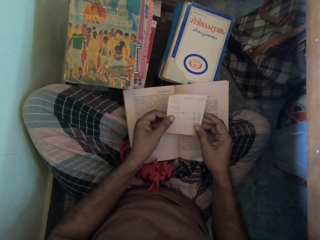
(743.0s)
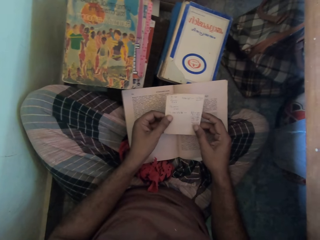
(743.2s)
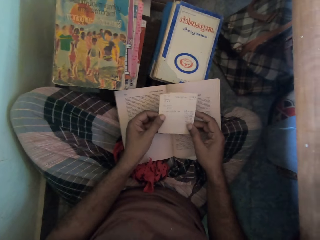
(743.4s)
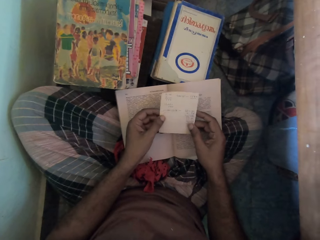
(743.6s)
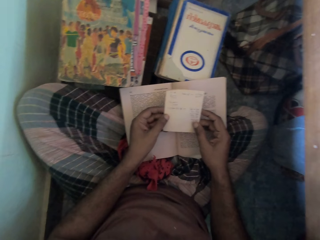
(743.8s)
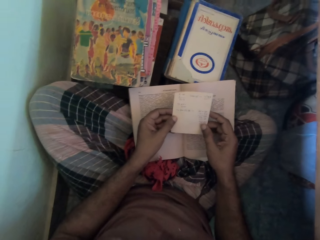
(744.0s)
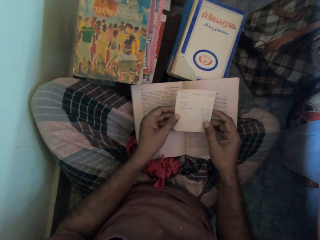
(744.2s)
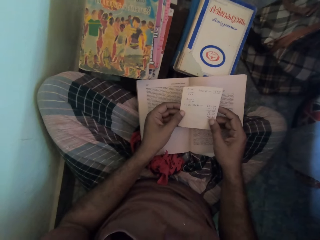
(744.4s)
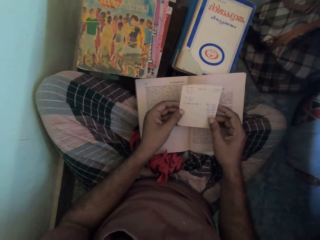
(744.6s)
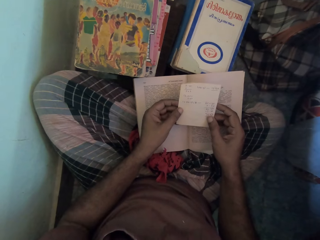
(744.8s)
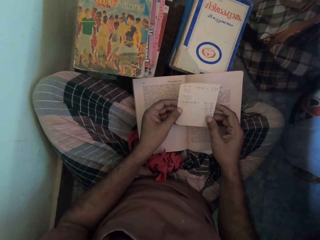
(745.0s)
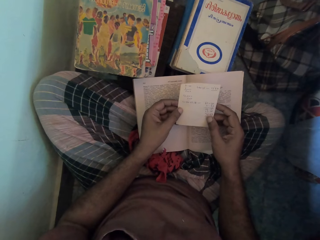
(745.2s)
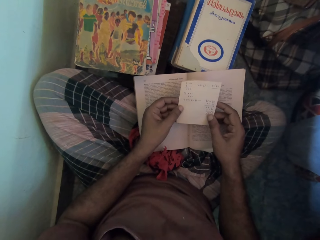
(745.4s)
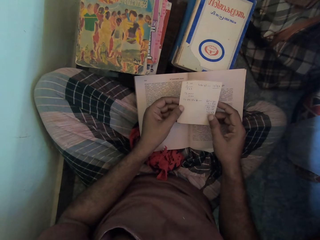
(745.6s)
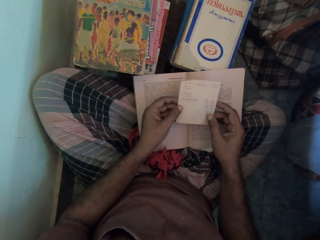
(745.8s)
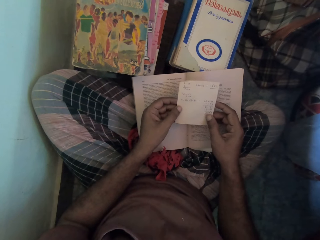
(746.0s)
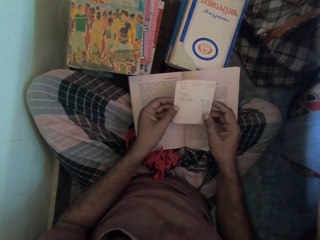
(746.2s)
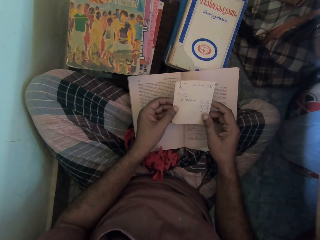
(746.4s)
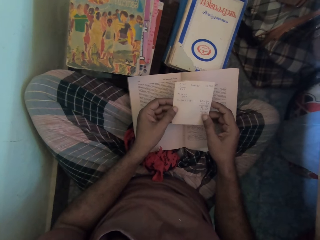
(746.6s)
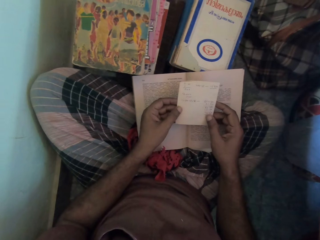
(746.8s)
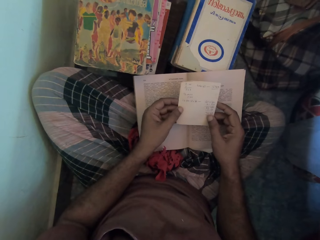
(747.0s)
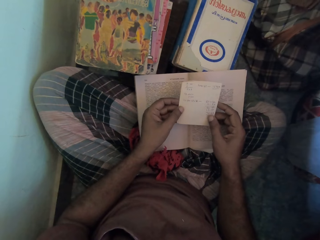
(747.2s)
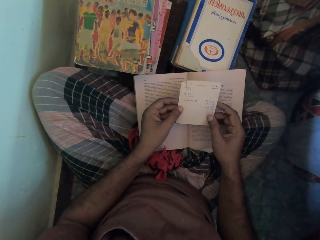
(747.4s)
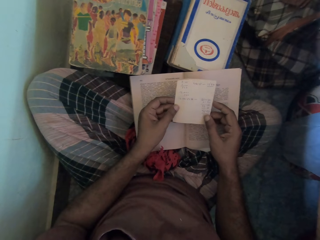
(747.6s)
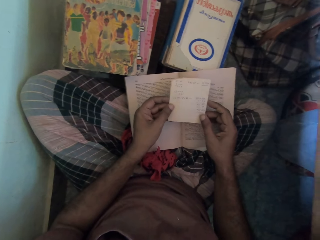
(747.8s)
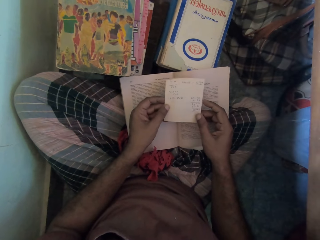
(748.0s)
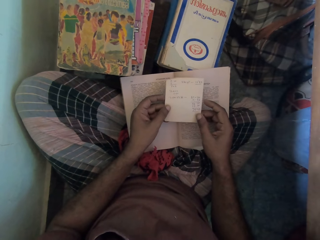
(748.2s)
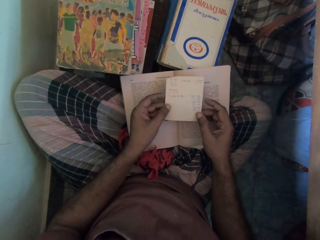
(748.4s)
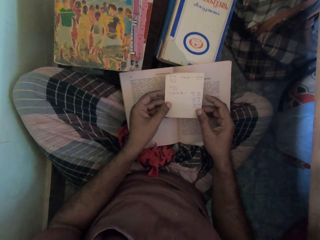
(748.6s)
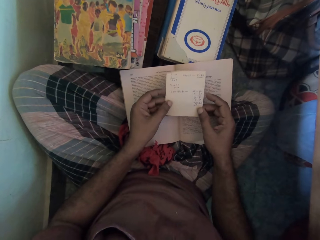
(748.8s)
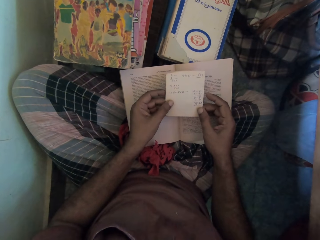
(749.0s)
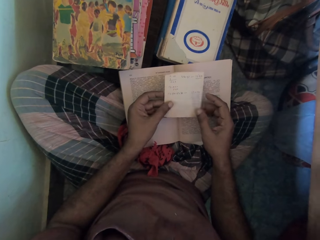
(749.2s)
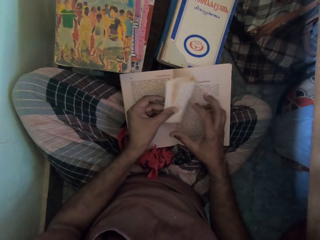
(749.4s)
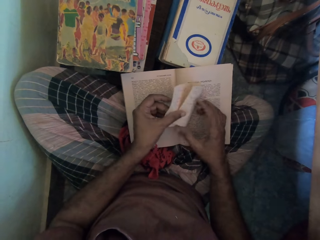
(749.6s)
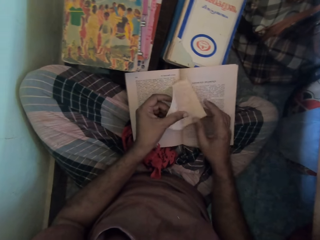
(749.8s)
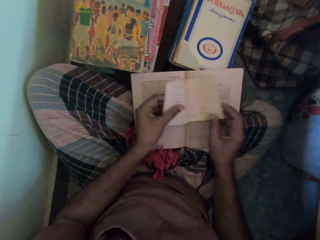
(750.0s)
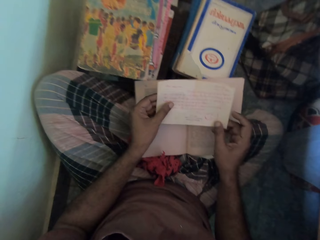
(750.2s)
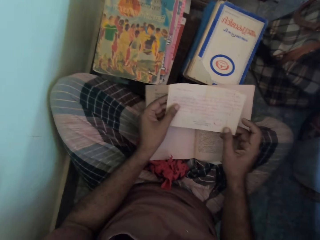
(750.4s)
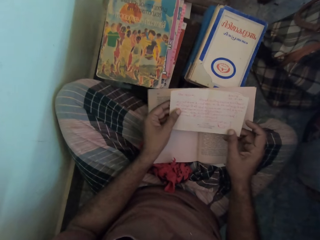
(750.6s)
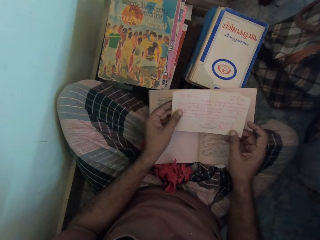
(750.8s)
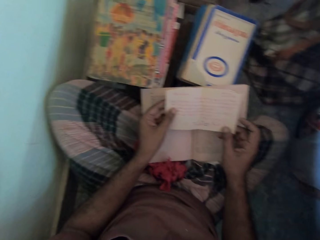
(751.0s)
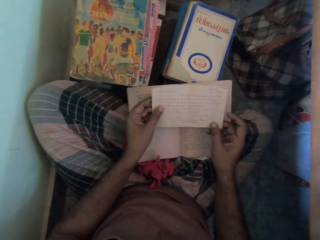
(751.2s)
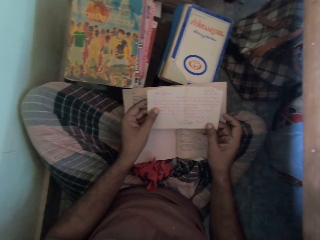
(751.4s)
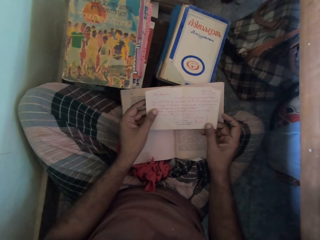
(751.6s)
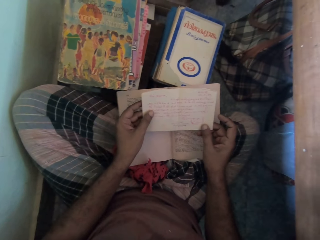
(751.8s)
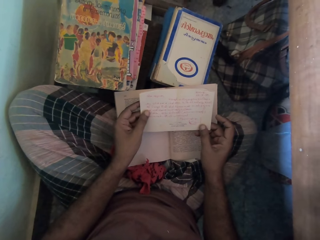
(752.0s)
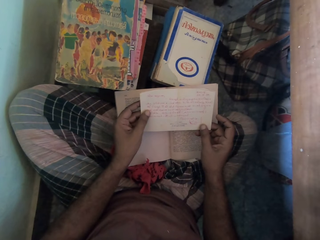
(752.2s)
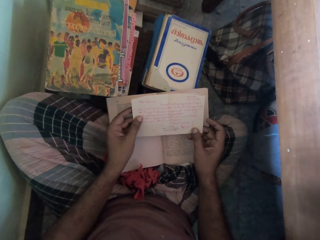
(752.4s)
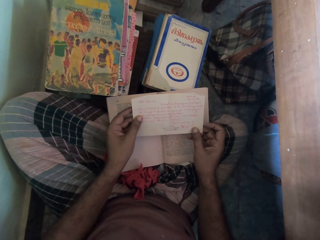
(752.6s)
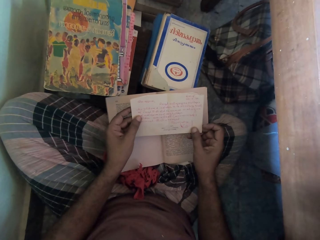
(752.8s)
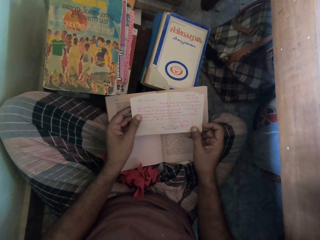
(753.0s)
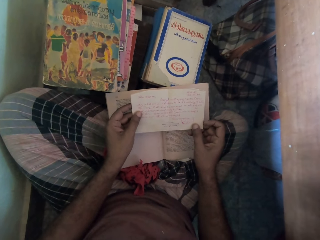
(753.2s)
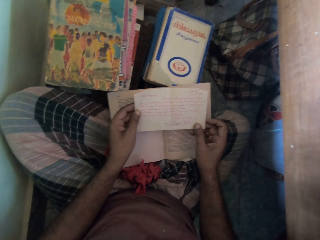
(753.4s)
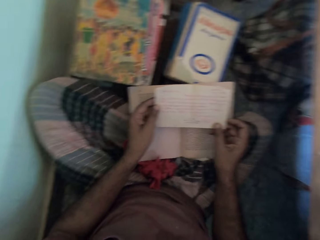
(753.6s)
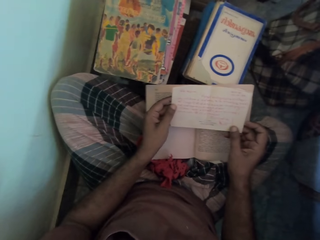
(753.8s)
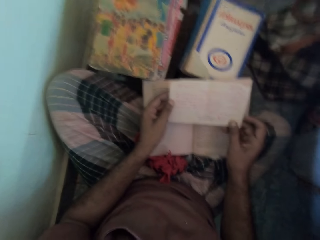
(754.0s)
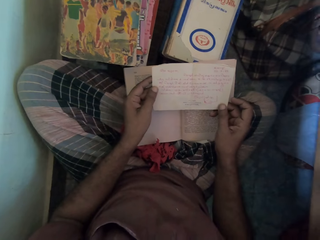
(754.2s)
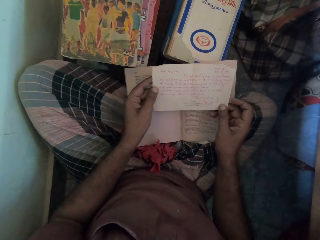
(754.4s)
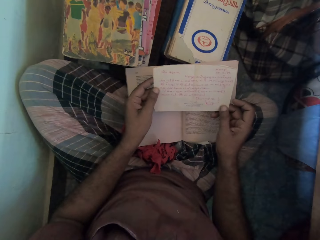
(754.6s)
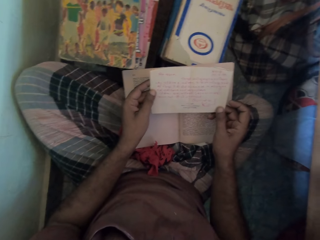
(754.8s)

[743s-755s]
The camera wearer opens the piece of paper with his hands.

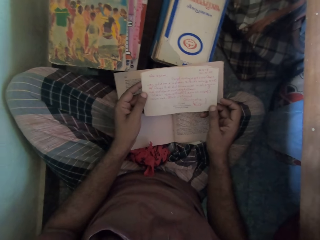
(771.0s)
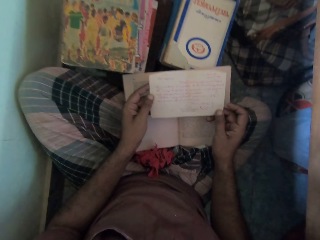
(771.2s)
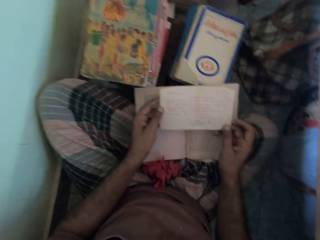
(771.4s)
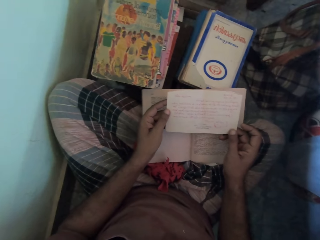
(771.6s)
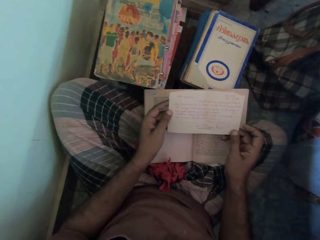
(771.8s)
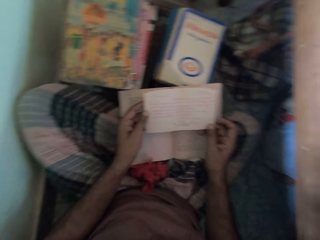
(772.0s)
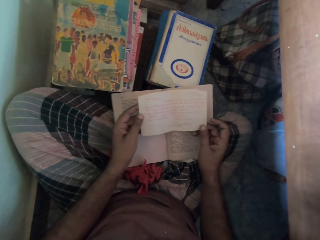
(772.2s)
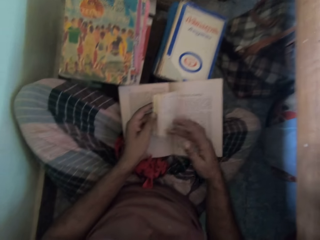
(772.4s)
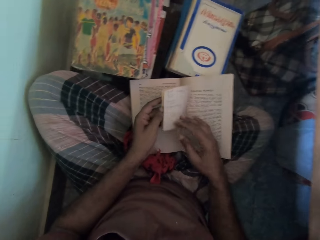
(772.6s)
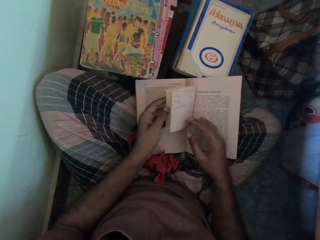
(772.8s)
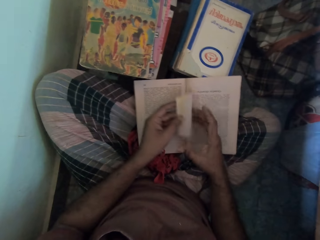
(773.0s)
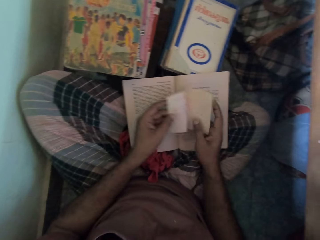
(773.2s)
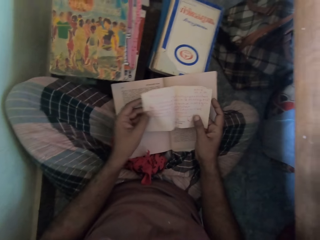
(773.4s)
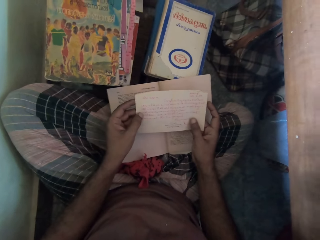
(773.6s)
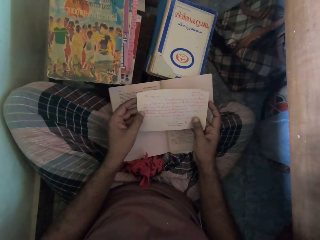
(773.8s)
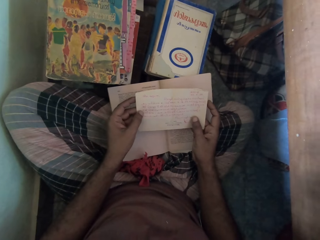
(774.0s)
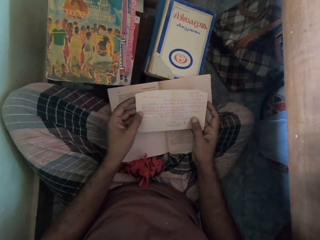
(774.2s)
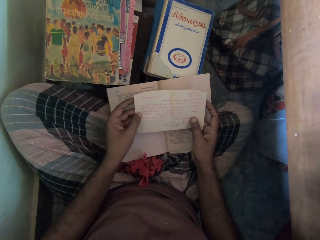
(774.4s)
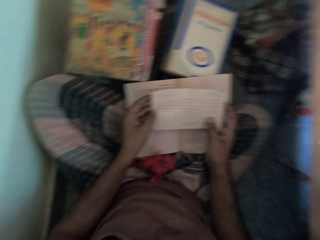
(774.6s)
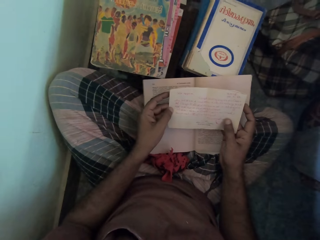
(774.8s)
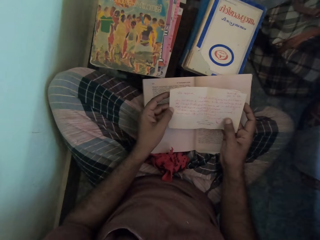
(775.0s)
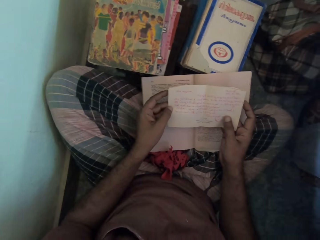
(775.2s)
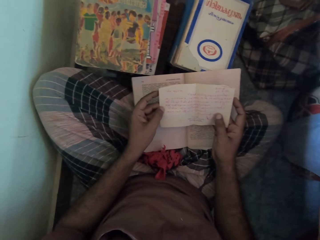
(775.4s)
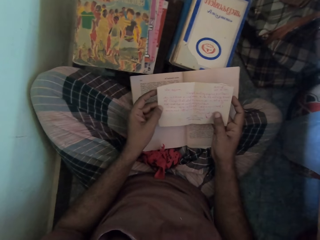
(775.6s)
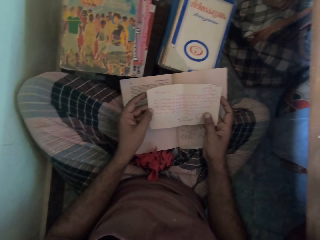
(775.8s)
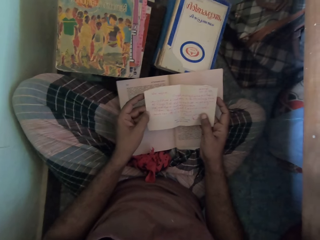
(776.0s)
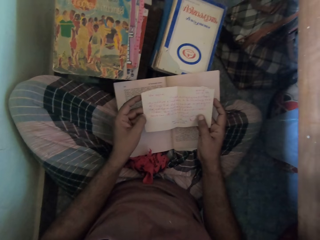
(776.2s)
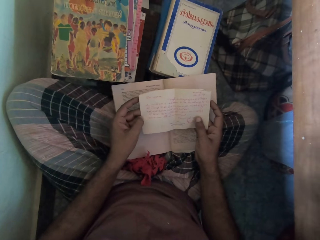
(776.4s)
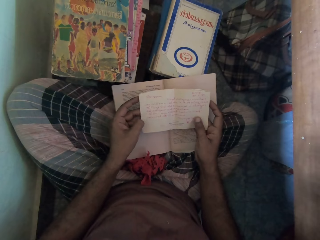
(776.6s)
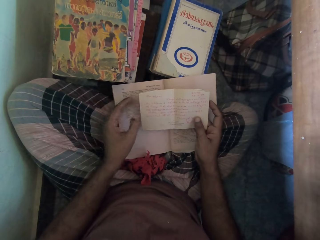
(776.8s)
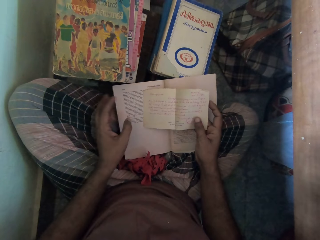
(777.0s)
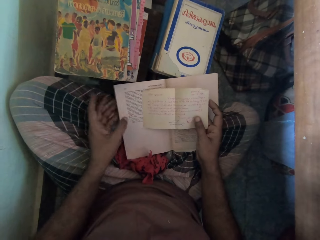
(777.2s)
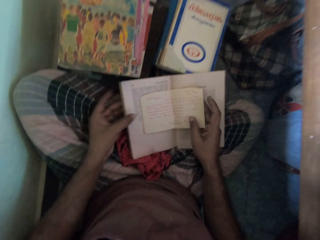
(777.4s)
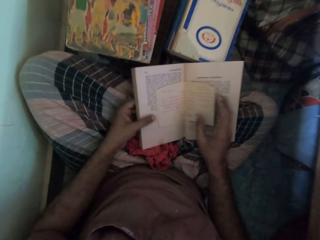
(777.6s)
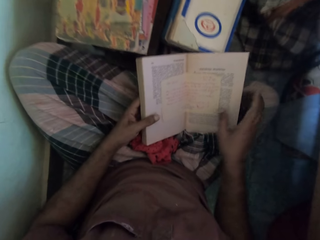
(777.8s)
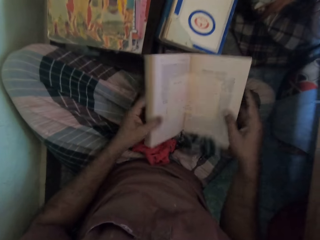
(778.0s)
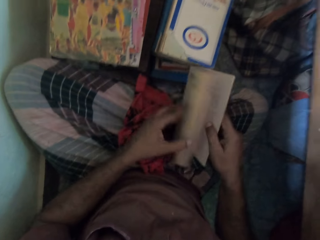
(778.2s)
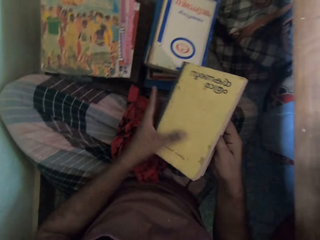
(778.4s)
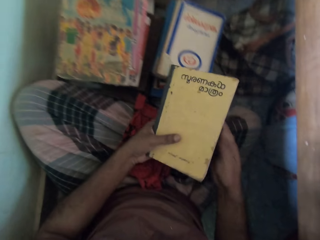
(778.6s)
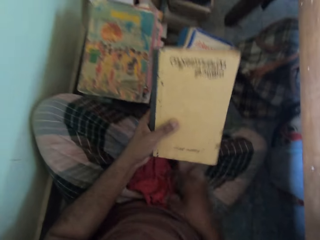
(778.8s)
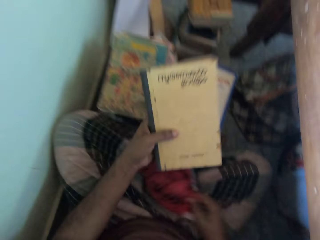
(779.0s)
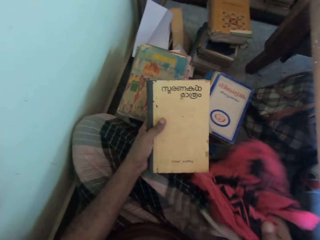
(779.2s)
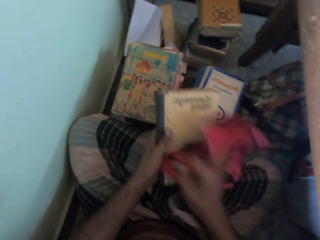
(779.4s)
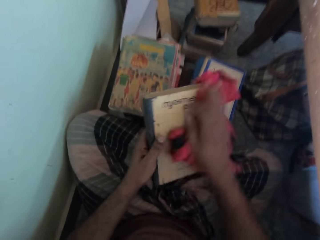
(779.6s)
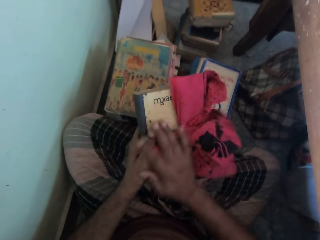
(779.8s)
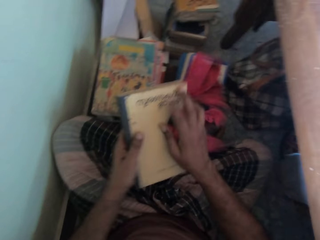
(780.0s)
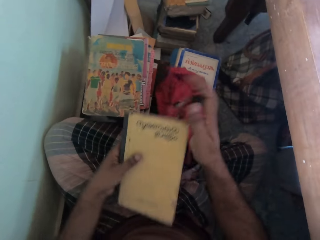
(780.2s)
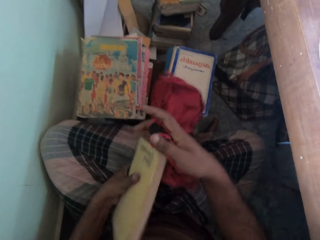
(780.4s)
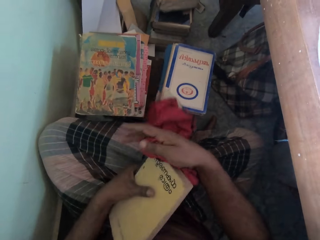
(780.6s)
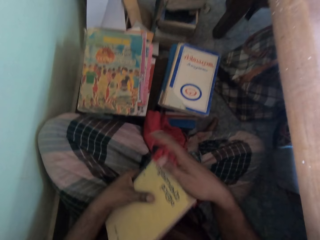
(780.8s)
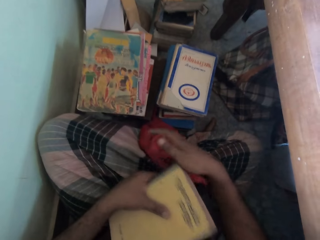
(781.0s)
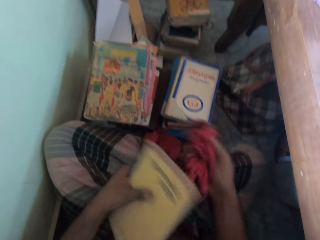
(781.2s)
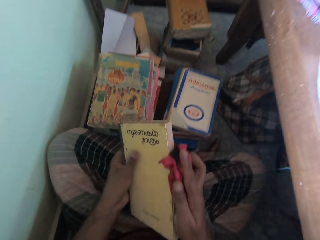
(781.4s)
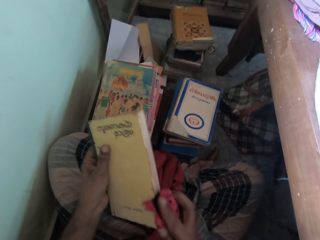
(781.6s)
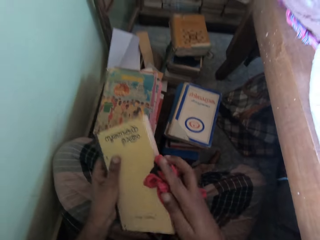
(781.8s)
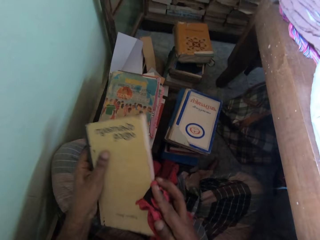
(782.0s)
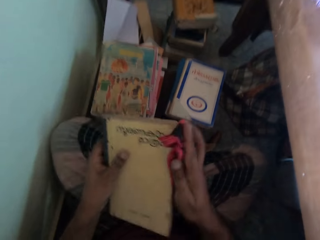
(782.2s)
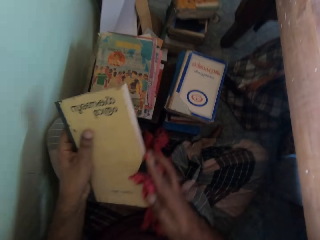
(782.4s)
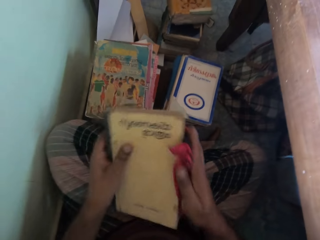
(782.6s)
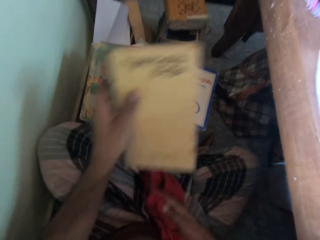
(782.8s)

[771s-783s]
The camera wearer closes the piece of paper with his right hand. He opens the piece of paper with his left hand. He places his right hand on the piece of paper. He drops the piece of paper on the book with his right hand. He holds the book. He closes the book with his hands. He passes the book in his right hand to his left hand. He picks the cloth from his wrapper with his right hand. He cleans the book in his left hand with the cloth in his right hand.
